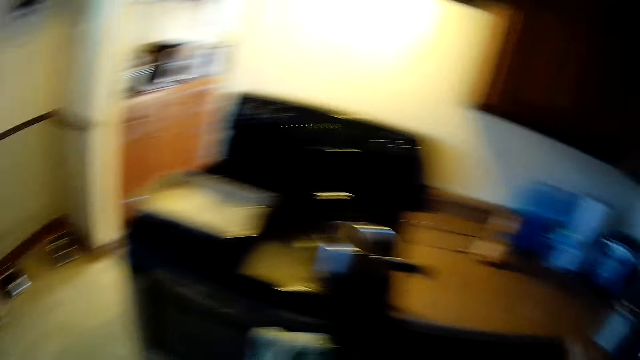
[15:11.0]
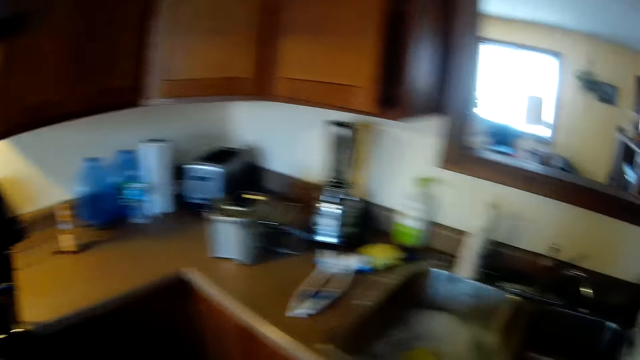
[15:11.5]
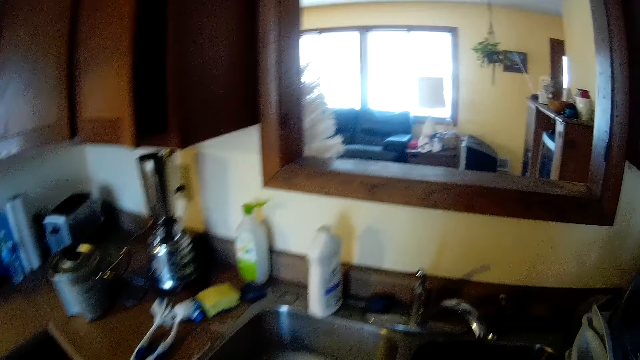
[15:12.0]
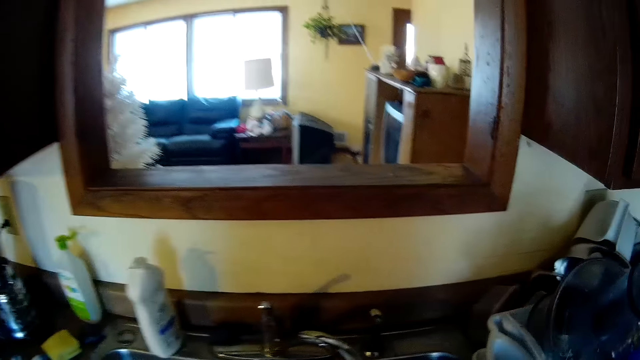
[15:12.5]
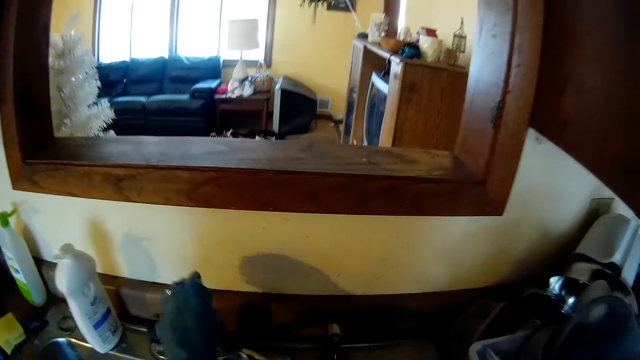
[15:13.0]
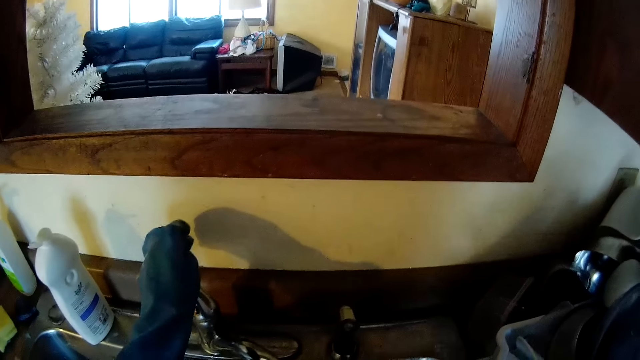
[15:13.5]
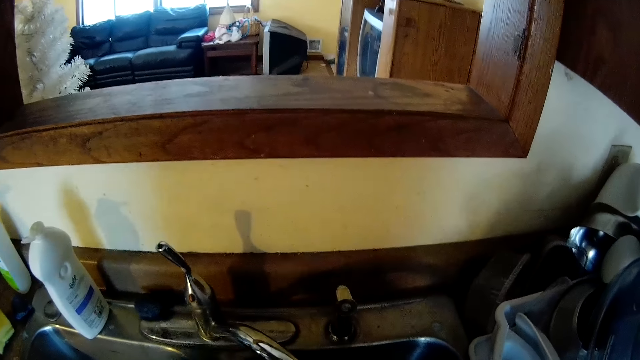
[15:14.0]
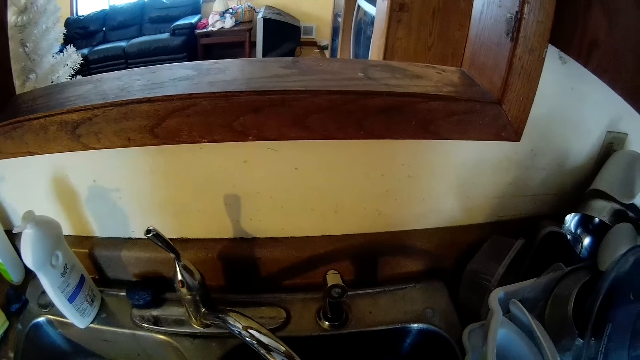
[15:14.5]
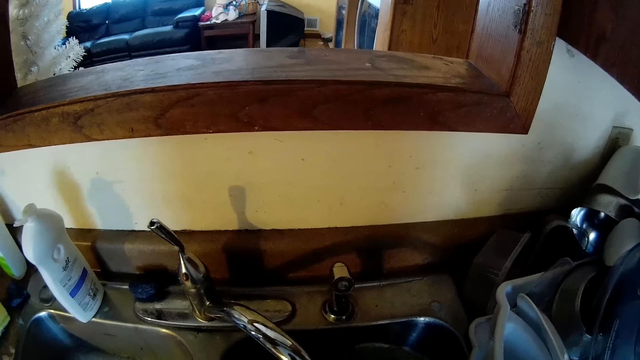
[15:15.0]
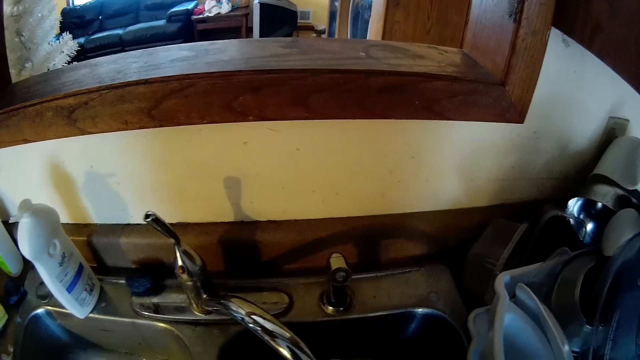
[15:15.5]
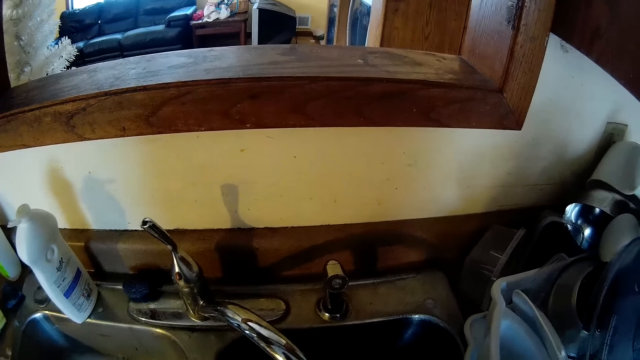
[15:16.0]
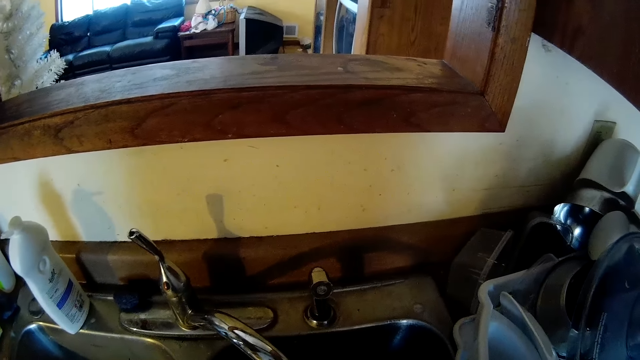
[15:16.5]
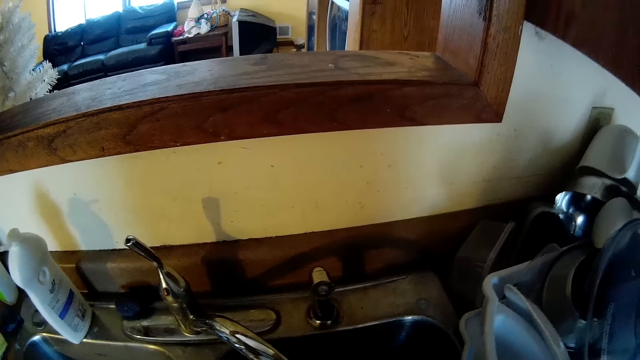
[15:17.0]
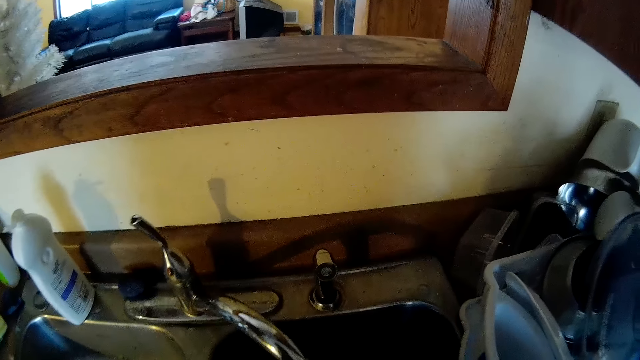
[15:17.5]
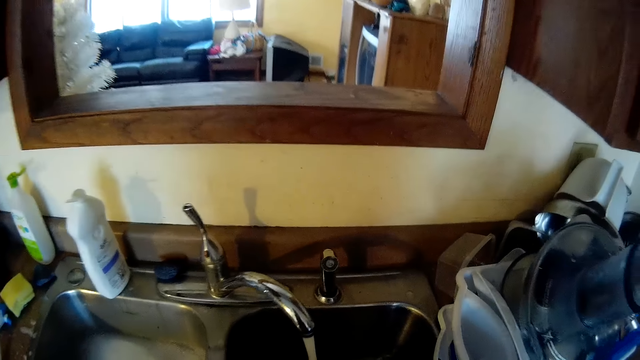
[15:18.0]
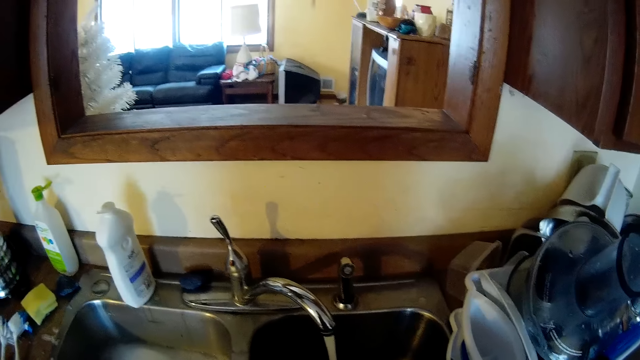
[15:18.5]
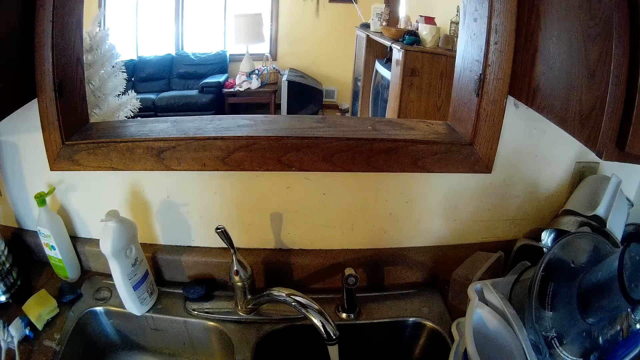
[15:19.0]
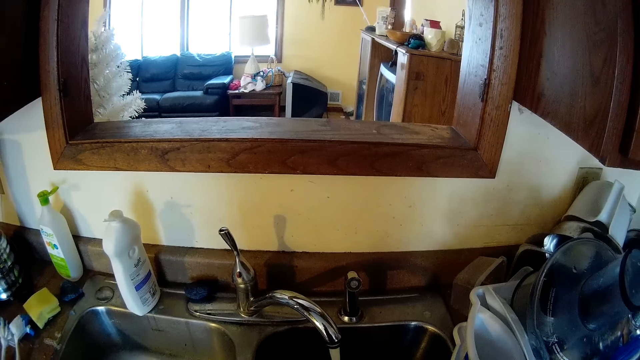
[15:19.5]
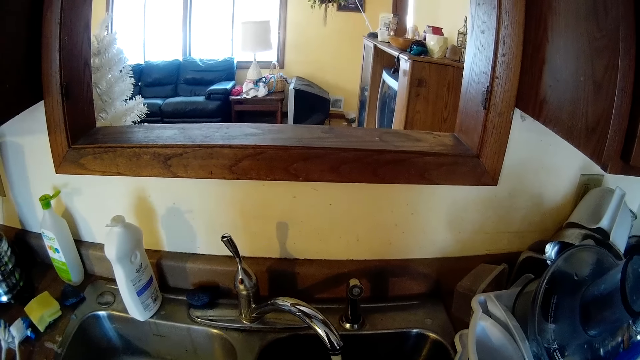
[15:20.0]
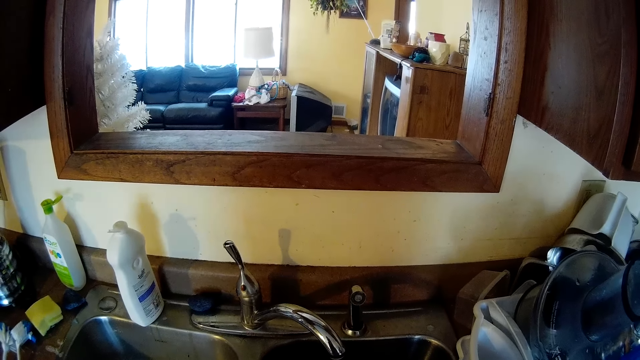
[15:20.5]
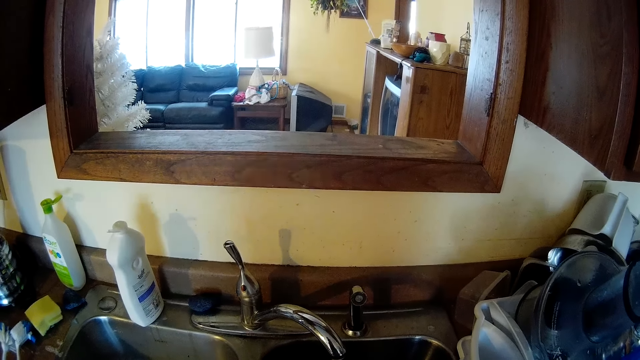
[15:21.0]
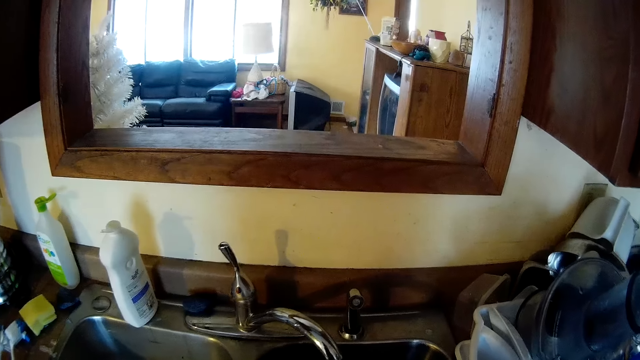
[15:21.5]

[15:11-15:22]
The camera wearer opens the tap in the kitchen sink with her left hand. She washes the utensil in the sink.

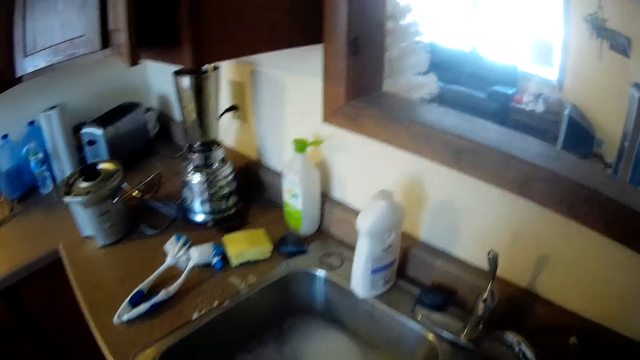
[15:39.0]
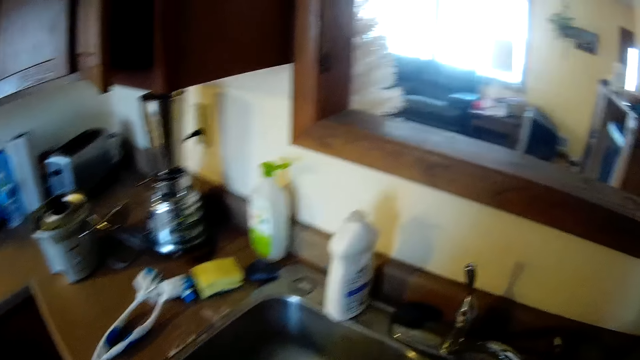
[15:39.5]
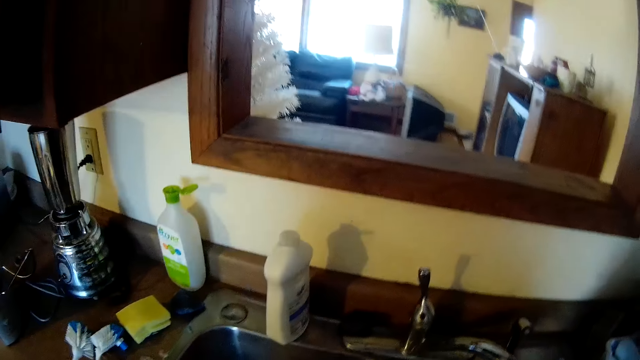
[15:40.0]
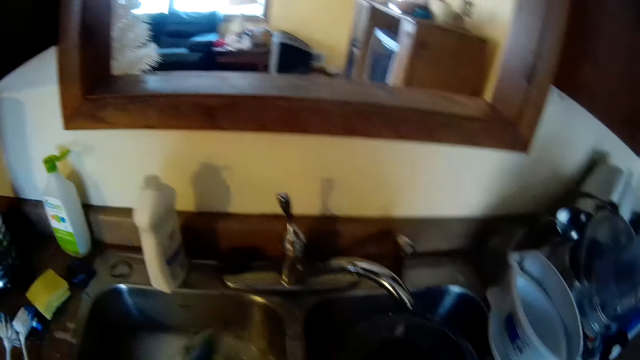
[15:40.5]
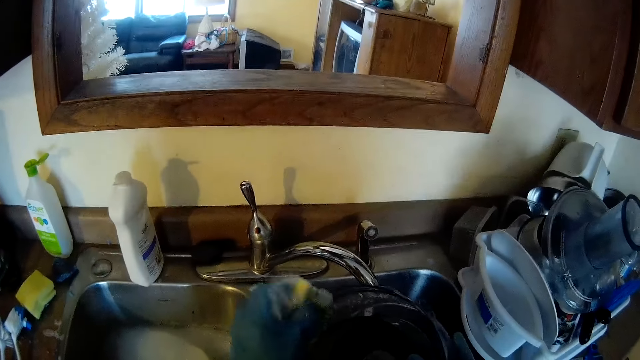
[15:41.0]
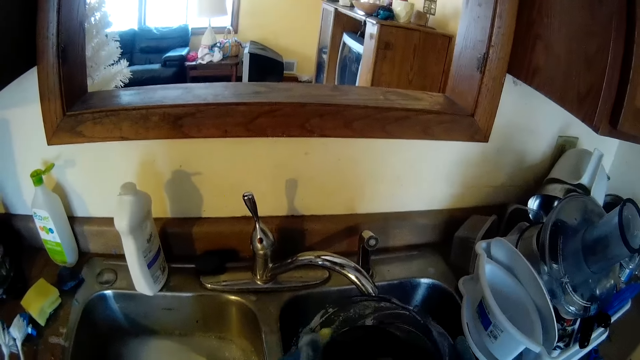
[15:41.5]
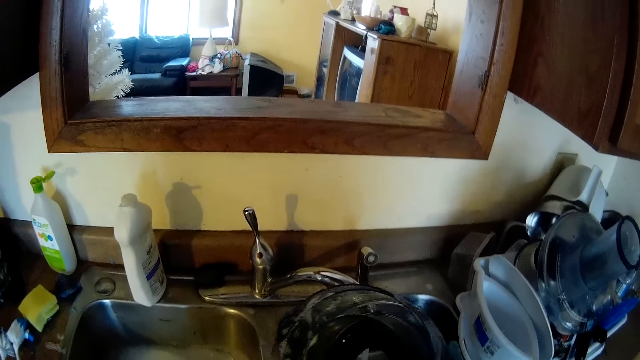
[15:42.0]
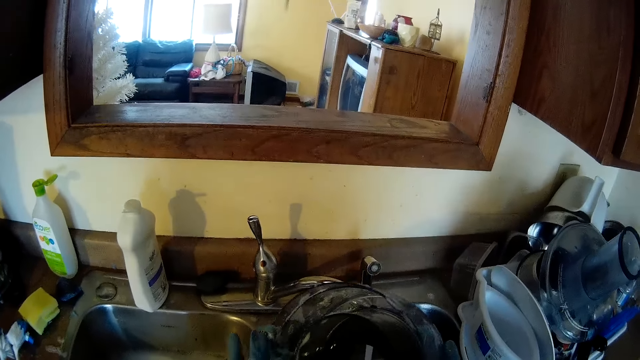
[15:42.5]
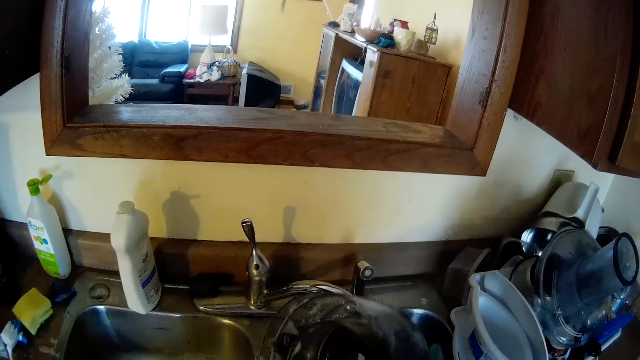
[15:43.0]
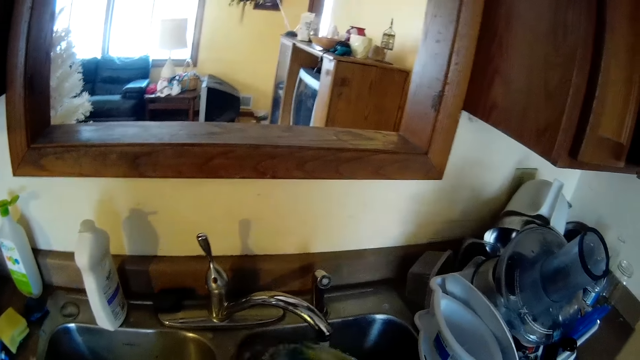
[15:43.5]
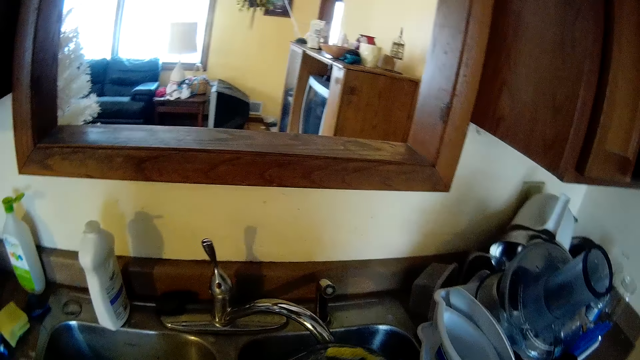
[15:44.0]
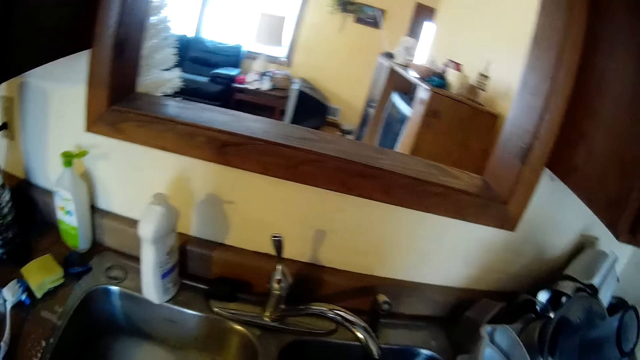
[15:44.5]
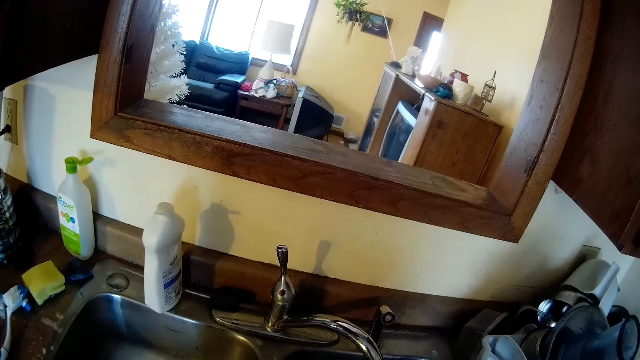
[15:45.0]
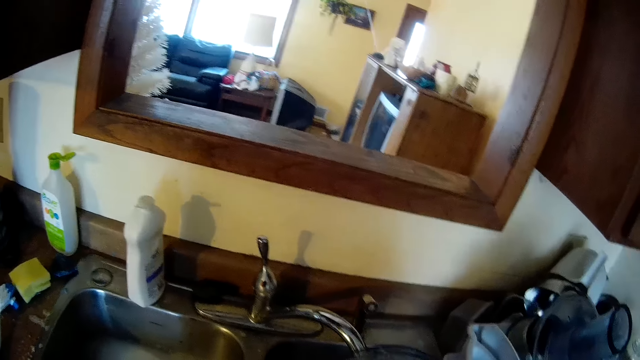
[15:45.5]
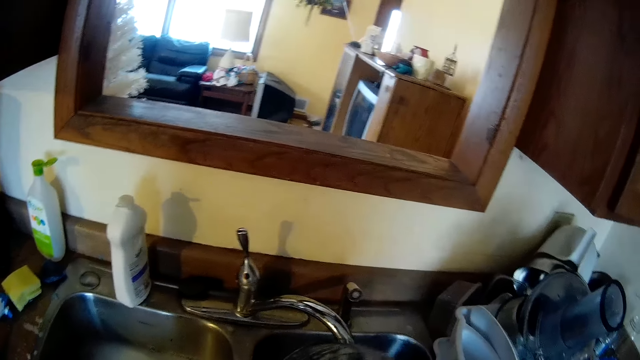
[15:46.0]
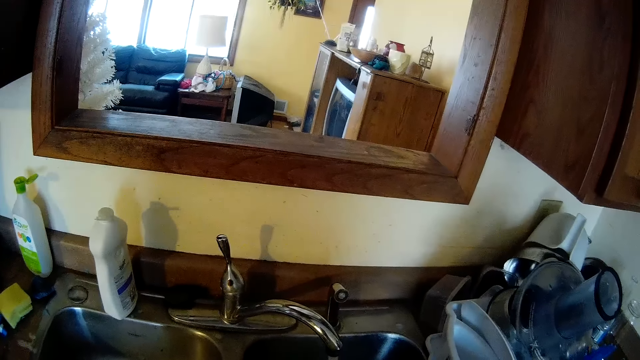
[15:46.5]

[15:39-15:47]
The camera wearer picks up a sponge in the kitchen sink with her left hand. She washes a bowl with the sponge in her left hand in the kitchen sink.

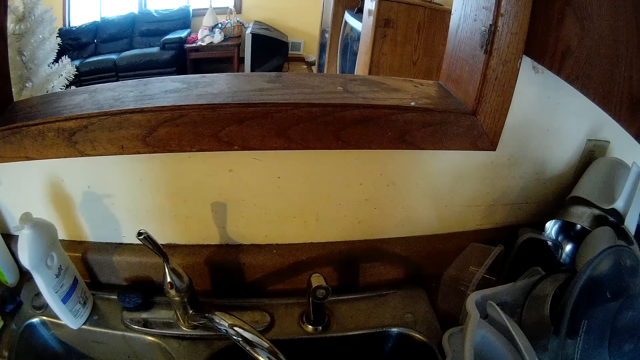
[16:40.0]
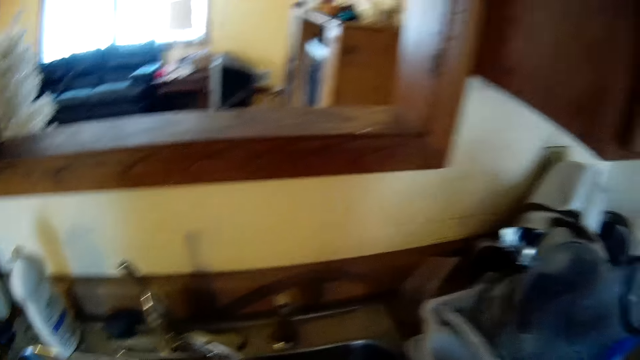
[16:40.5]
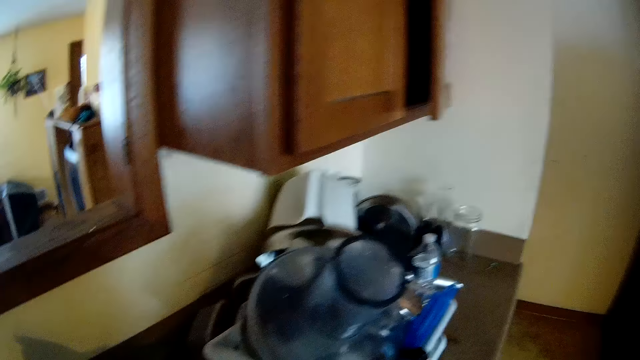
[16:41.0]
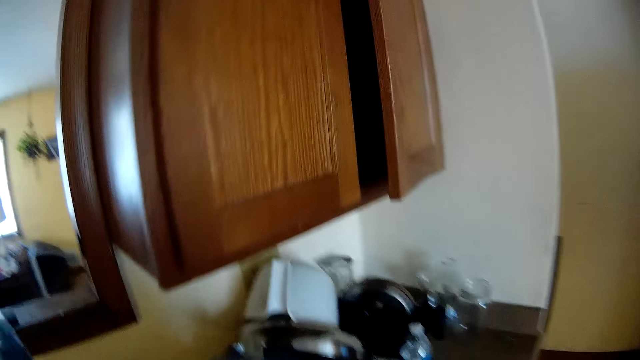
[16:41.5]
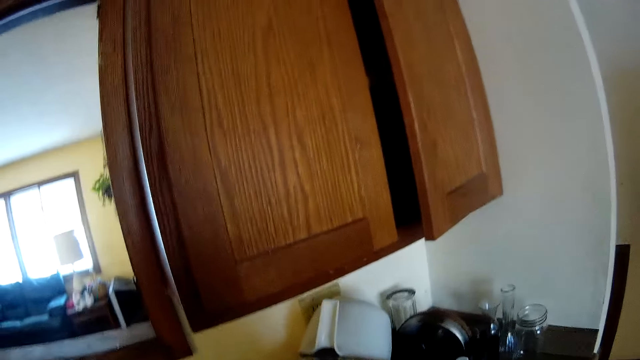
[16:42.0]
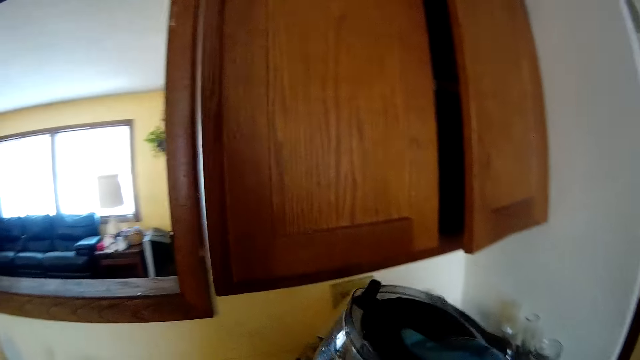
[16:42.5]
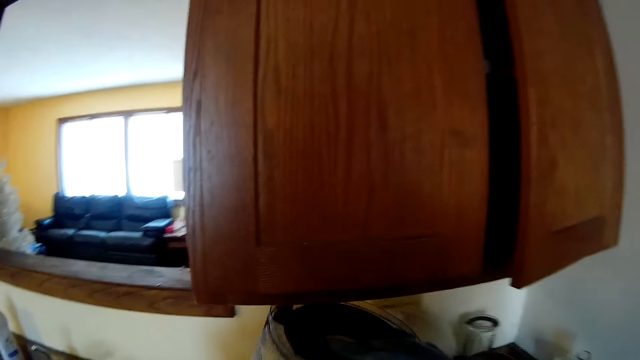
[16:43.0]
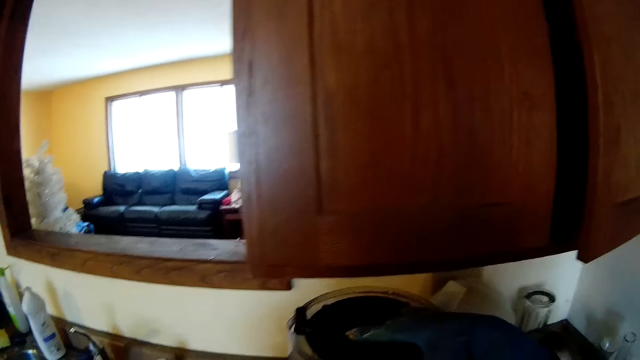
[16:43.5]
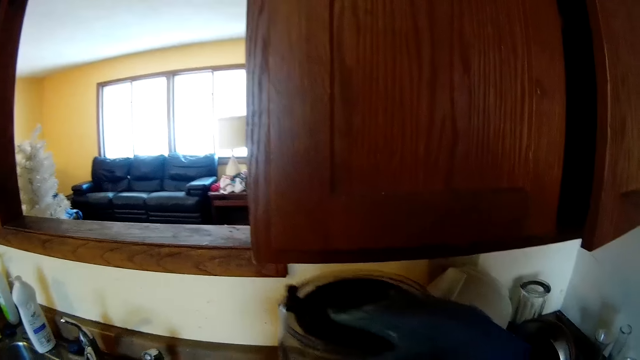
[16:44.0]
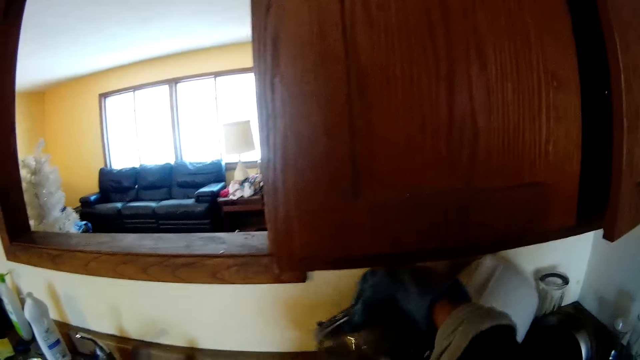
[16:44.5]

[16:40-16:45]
The camera wearer puts the utensil in the rack. They drop the bowl on the kitchen slab with both hands.
